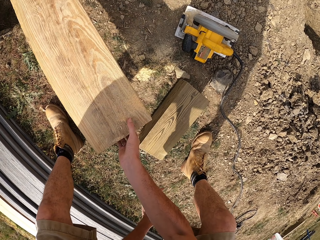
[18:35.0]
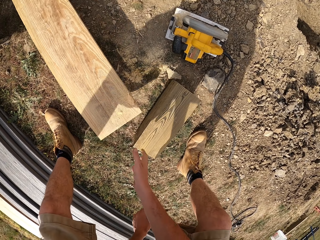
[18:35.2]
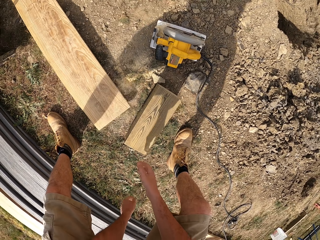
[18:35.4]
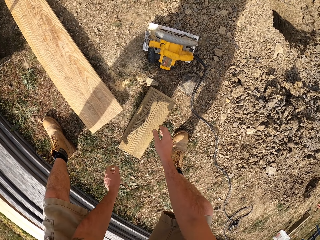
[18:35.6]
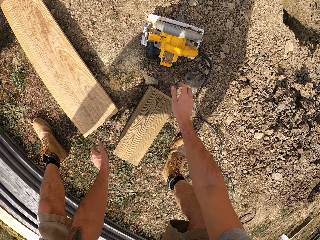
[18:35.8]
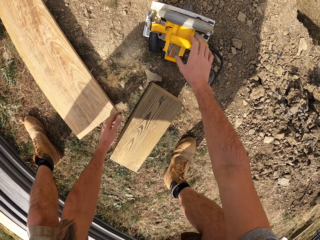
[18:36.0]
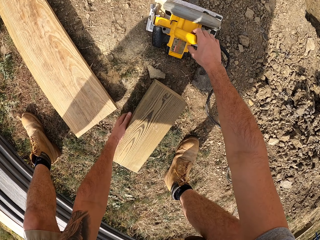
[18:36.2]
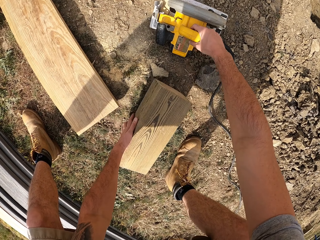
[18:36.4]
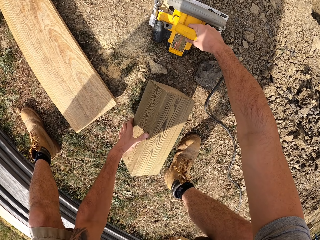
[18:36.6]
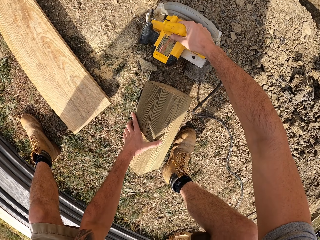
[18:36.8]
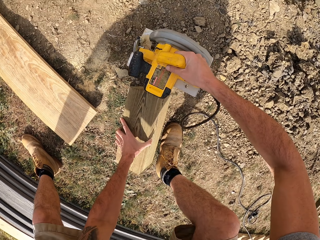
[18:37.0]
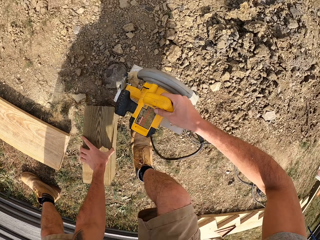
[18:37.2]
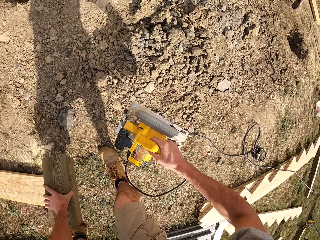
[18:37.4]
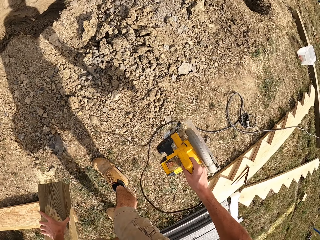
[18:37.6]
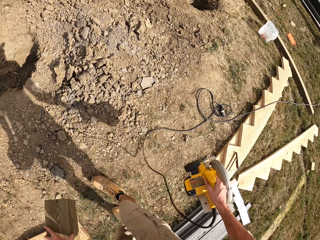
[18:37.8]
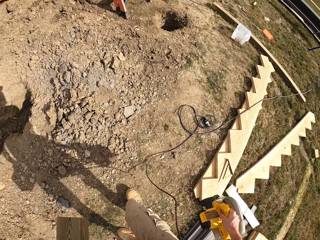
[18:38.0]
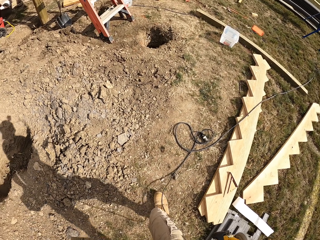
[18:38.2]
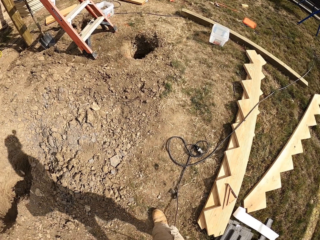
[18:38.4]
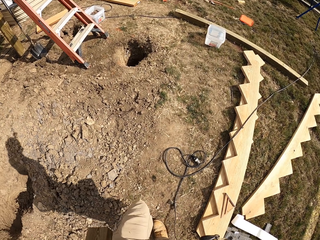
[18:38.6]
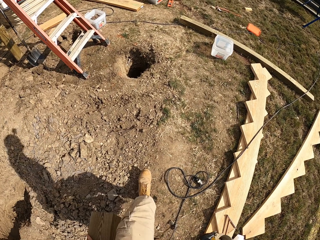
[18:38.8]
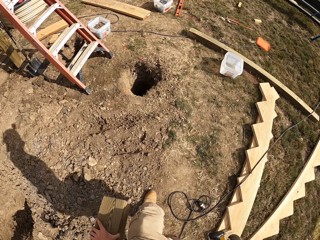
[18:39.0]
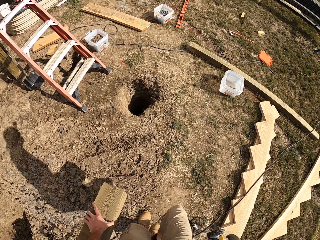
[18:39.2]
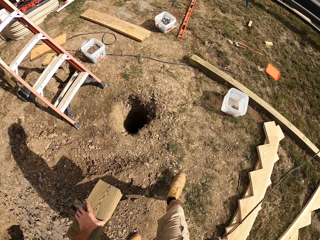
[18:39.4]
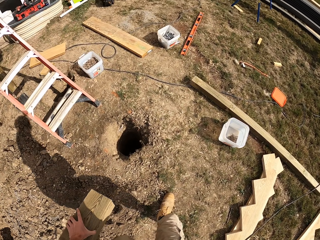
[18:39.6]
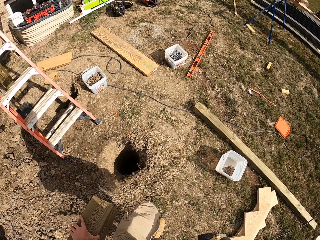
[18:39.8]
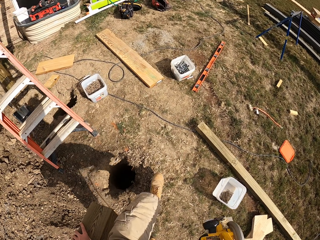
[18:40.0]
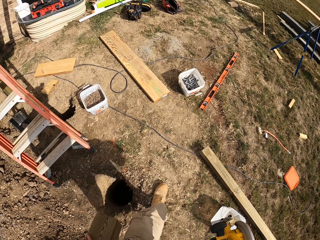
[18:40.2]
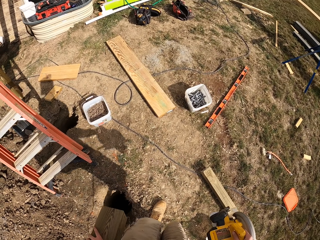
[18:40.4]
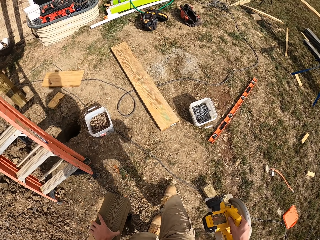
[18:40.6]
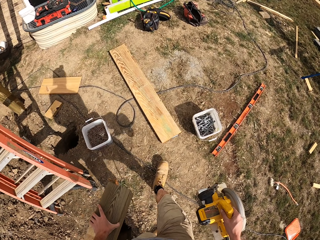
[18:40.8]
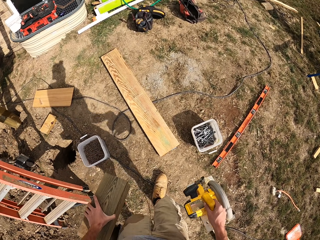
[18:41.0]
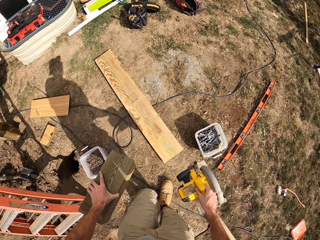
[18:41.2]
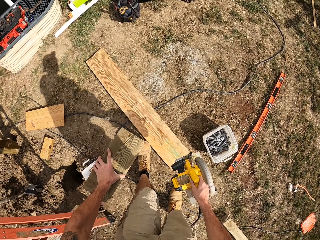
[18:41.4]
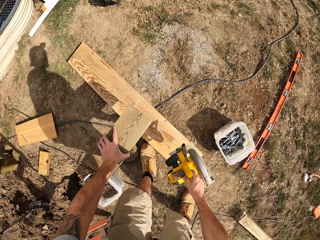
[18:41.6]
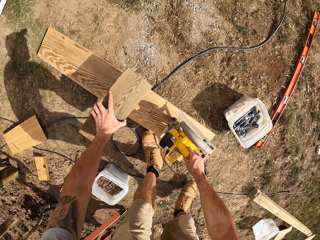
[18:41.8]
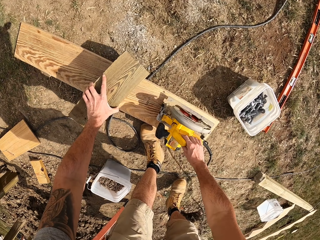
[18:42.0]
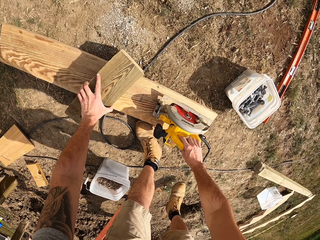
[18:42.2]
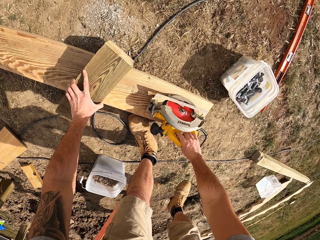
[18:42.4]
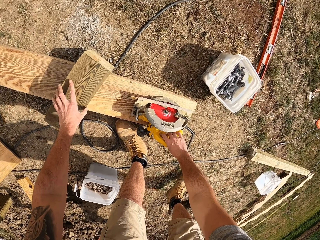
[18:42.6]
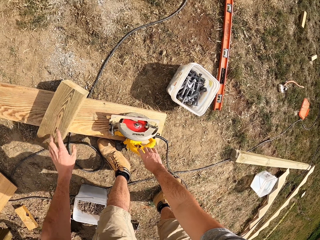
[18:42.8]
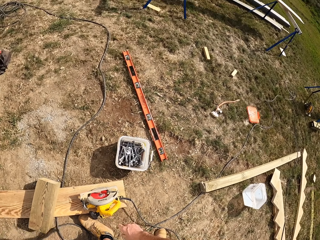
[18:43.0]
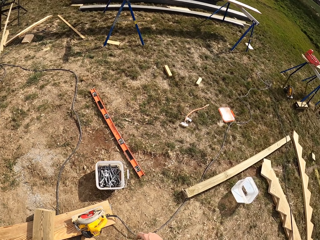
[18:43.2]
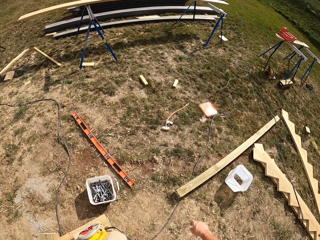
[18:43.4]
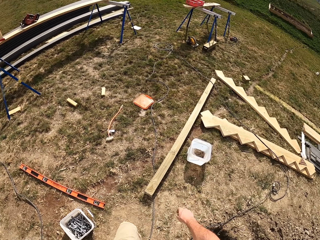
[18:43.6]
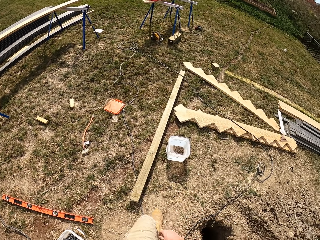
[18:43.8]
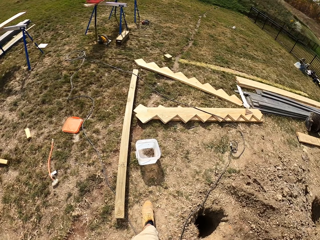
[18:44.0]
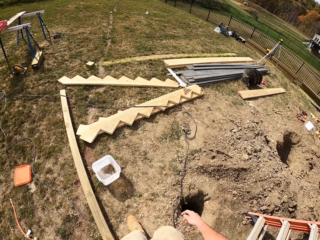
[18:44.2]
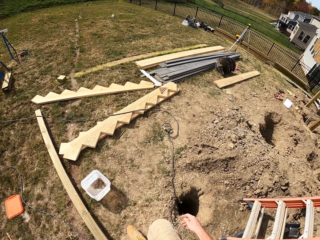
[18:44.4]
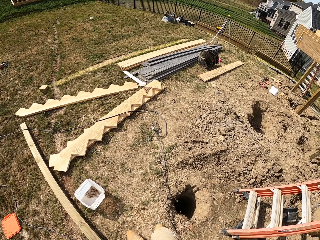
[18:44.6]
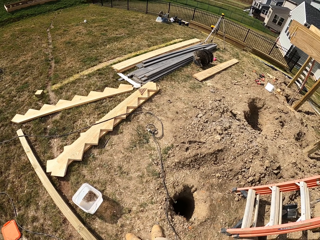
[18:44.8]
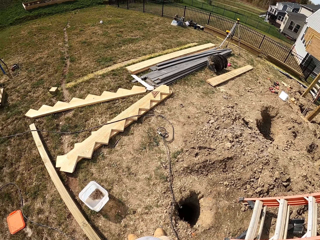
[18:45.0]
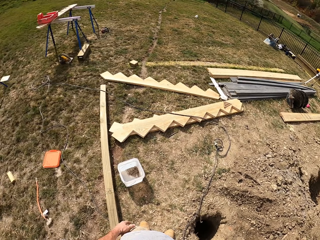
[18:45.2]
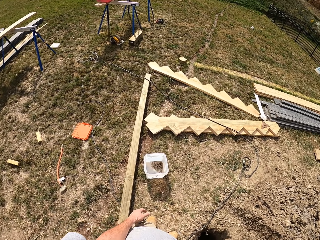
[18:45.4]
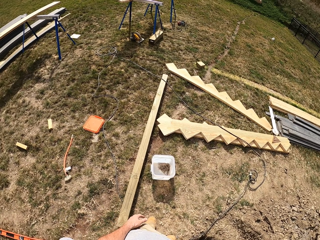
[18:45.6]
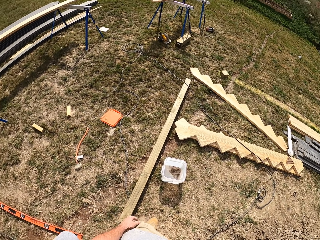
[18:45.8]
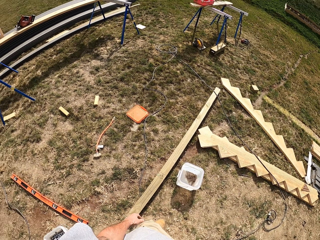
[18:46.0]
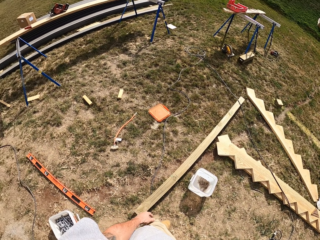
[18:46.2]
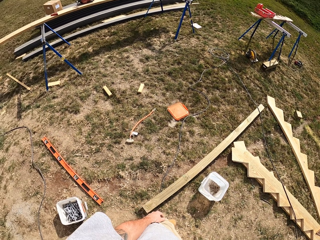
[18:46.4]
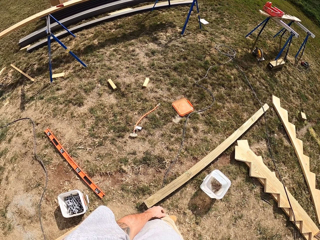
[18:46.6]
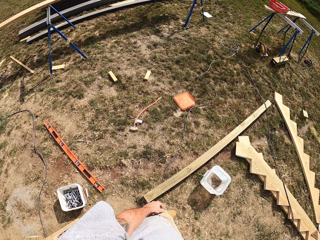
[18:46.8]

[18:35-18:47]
The camera wearer drops wood. They pick up a circular saw. They pick up a piece of timber. They walk in a compound. They put the circular saw down and put the timber down. They look around.

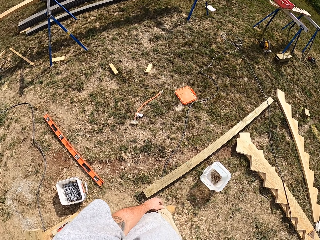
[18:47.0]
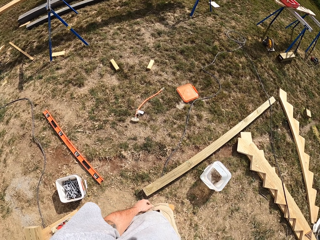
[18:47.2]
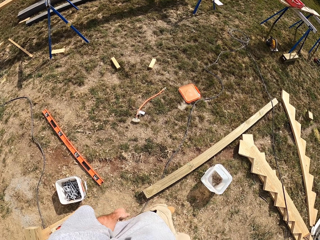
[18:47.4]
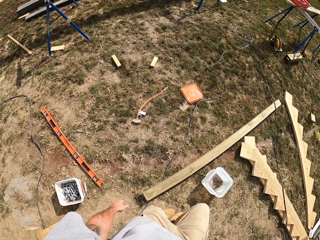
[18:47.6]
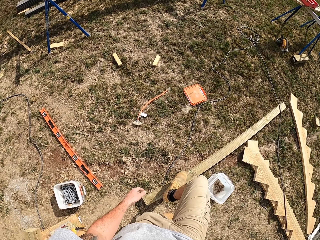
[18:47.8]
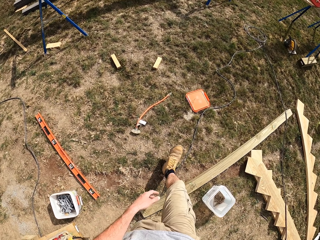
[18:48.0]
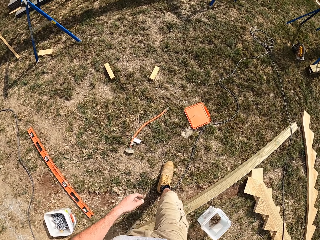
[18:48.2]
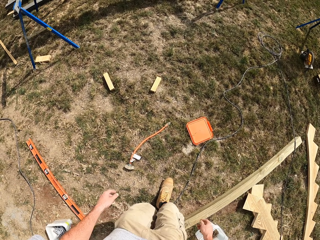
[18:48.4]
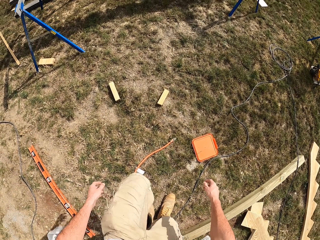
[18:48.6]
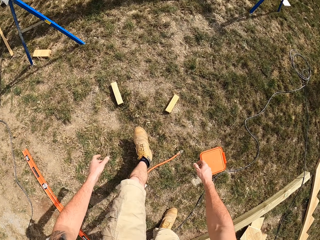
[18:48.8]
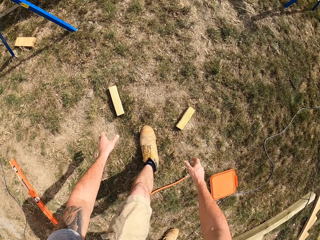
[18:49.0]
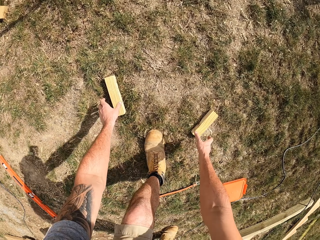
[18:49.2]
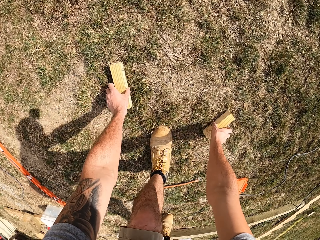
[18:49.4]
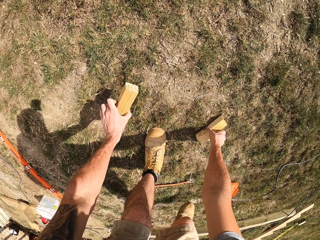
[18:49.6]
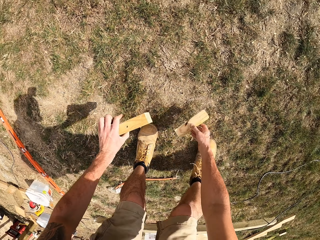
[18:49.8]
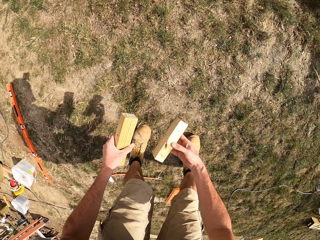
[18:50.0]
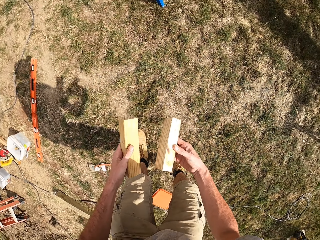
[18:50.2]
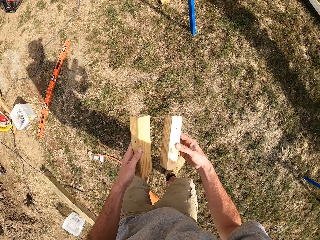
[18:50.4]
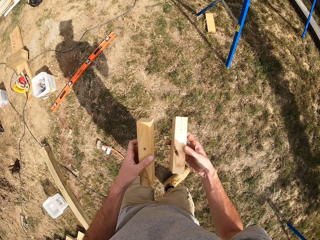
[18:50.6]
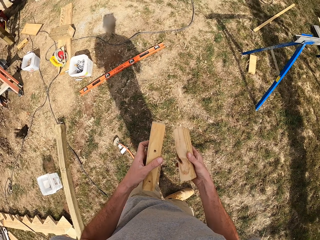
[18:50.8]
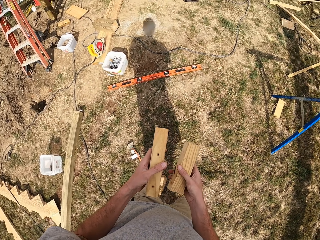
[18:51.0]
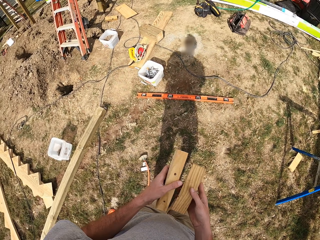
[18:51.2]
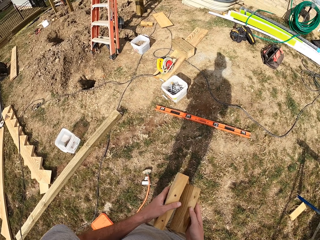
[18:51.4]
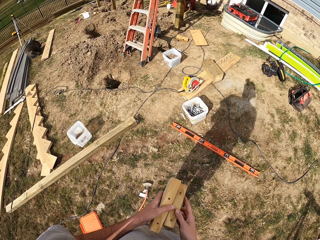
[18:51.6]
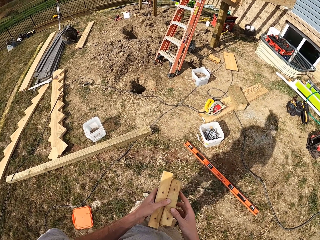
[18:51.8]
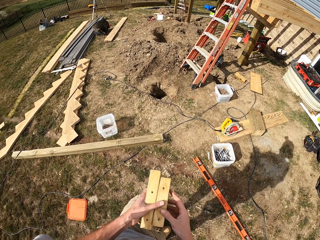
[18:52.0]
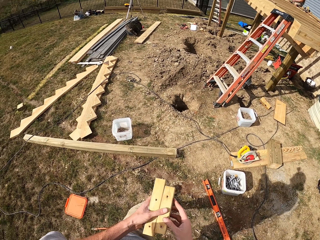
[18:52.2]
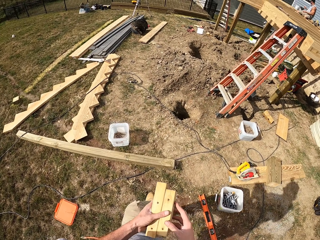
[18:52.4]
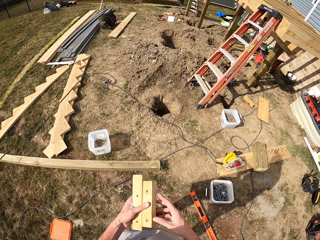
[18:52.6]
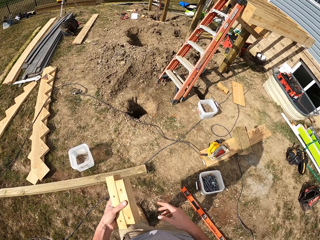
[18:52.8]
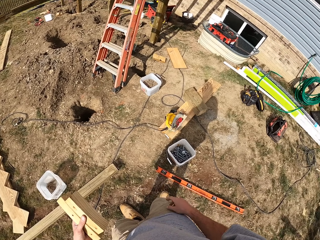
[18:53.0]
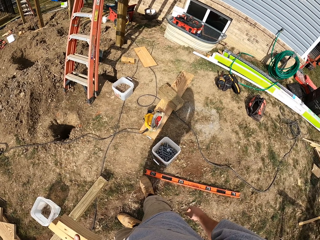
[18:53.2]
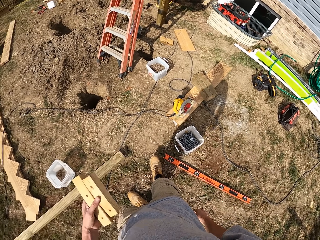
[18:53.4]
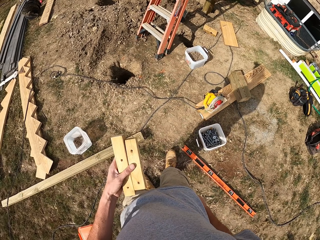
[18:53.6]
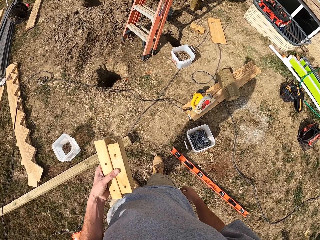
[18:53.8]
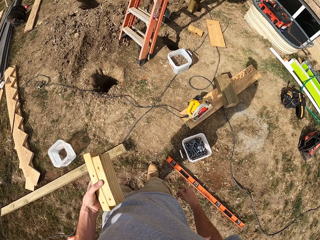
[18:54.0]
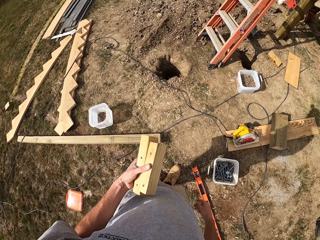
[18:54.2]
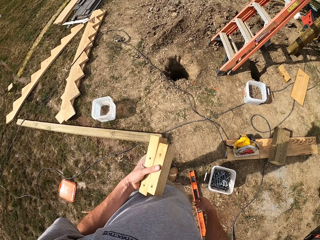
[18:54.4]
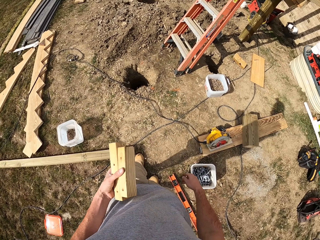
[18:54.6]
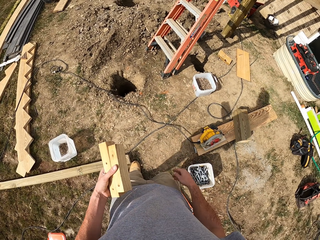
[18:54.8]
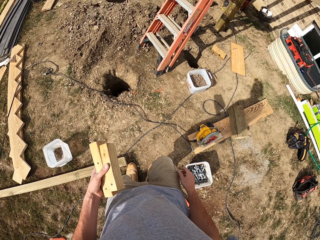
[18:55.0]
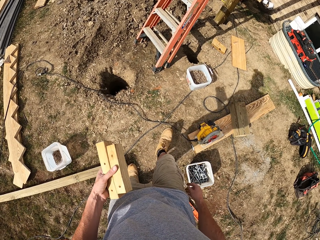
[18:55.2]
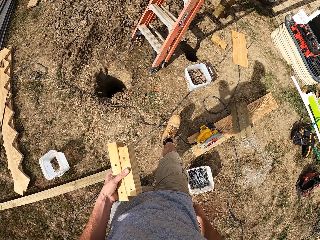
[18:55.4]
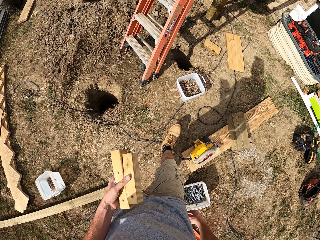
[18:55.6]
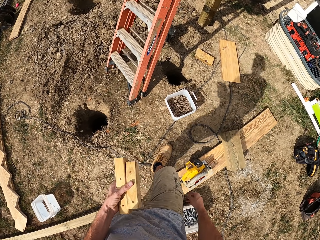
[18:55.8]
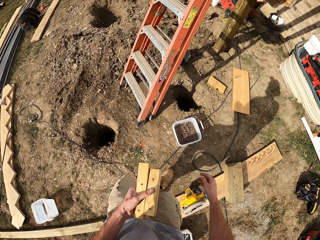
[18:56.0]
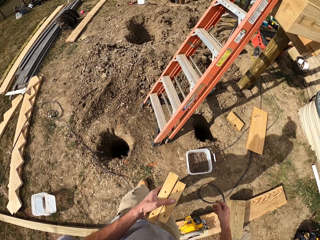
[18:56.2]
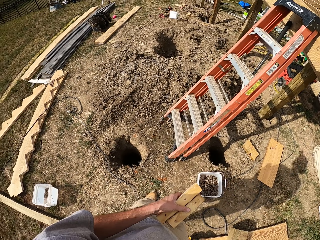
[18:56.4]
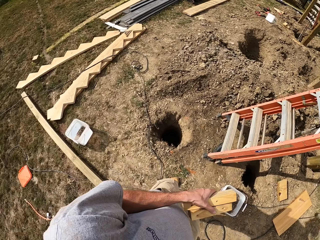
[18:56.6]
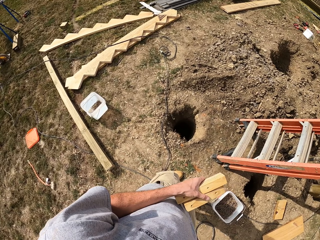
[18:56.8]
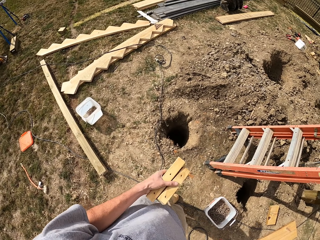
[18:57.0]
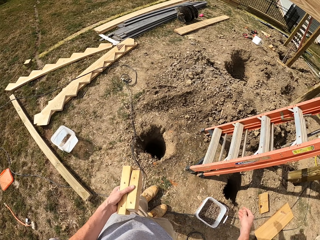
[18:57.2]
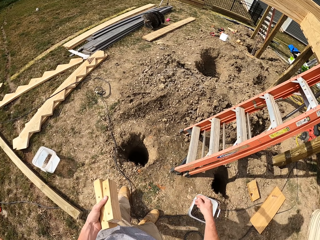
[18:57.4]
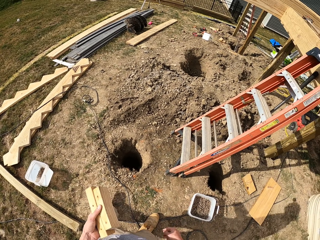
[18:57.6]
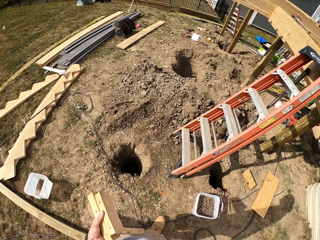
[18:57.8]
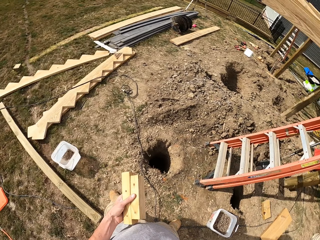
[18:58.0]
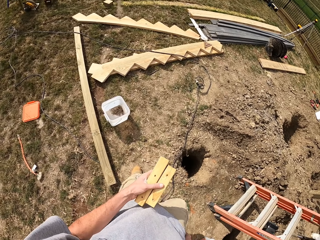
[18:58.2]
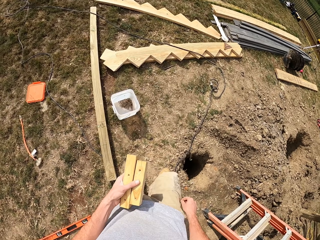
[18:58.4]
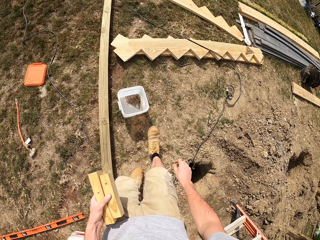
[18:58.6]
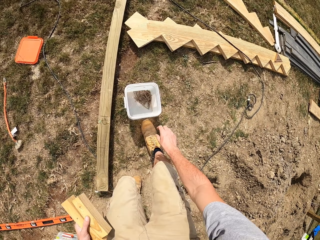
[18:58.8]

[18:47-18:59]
The camera wearer walks in a compound. They pick up two pieces of wood. They walk around and look around.
